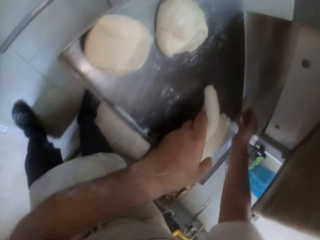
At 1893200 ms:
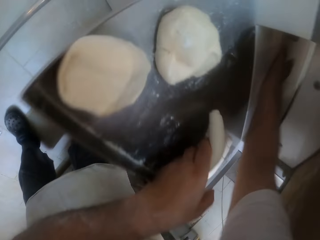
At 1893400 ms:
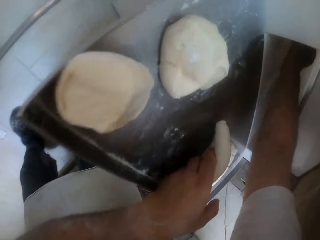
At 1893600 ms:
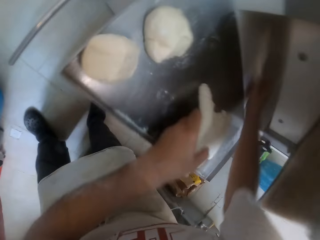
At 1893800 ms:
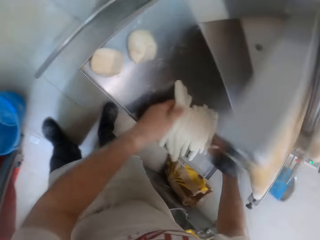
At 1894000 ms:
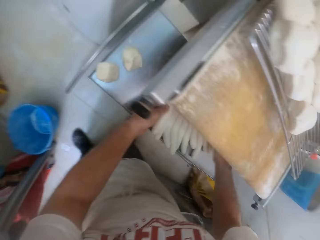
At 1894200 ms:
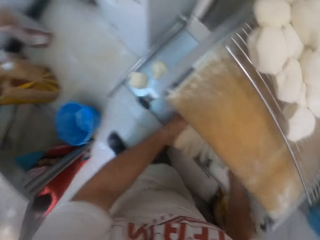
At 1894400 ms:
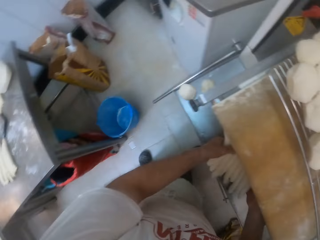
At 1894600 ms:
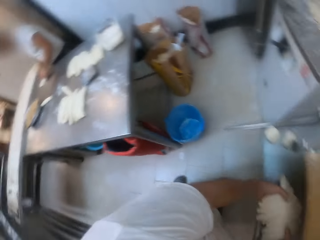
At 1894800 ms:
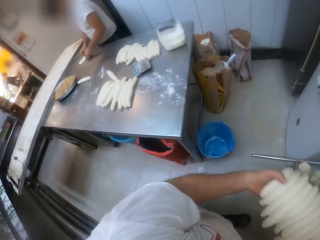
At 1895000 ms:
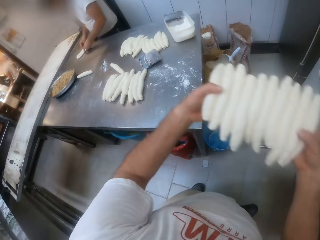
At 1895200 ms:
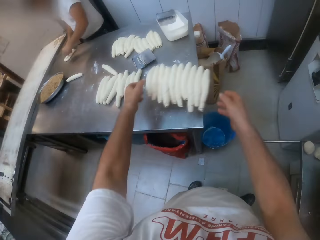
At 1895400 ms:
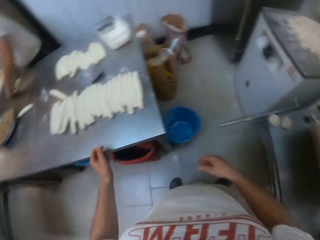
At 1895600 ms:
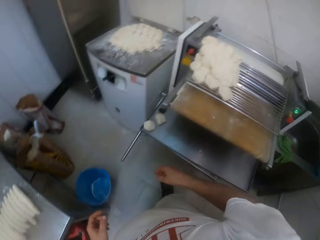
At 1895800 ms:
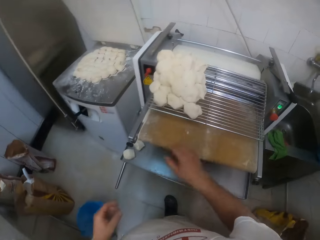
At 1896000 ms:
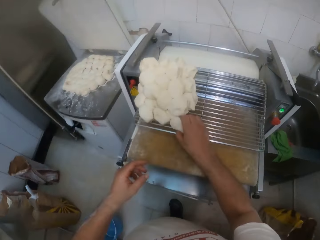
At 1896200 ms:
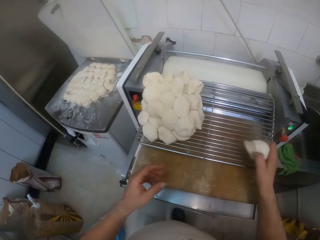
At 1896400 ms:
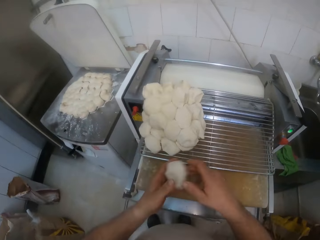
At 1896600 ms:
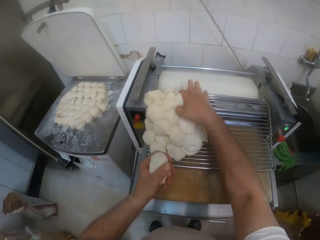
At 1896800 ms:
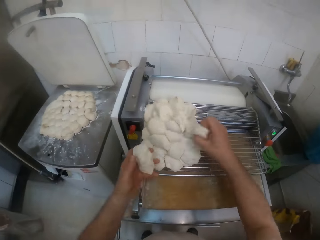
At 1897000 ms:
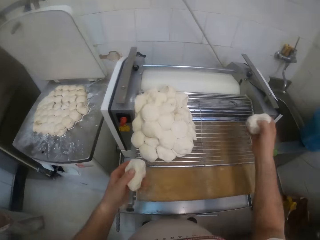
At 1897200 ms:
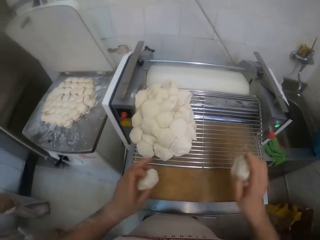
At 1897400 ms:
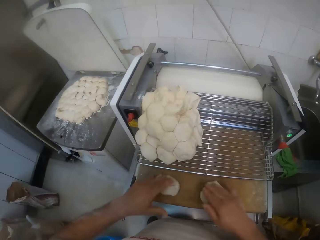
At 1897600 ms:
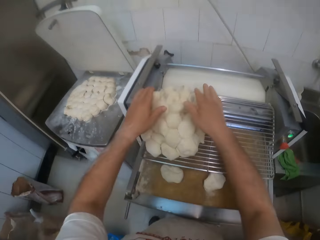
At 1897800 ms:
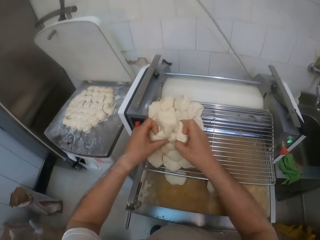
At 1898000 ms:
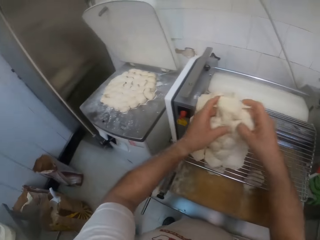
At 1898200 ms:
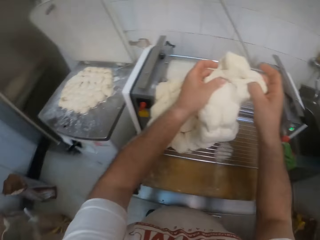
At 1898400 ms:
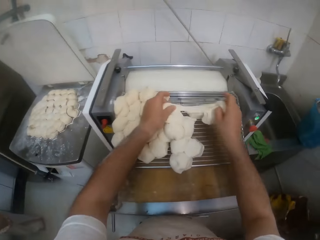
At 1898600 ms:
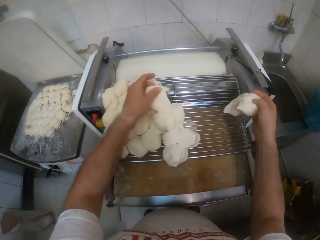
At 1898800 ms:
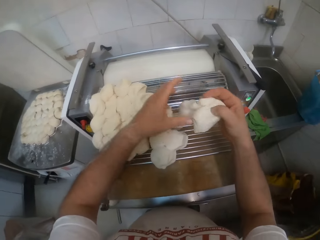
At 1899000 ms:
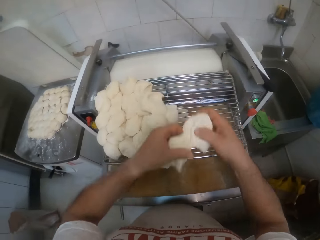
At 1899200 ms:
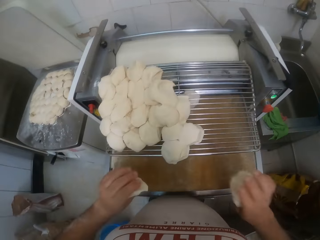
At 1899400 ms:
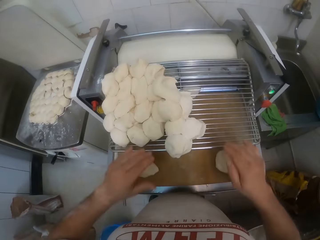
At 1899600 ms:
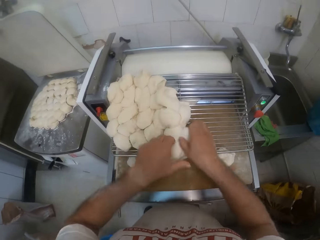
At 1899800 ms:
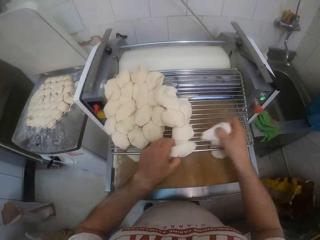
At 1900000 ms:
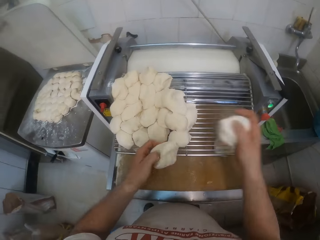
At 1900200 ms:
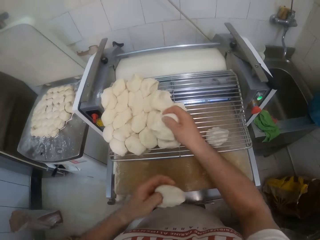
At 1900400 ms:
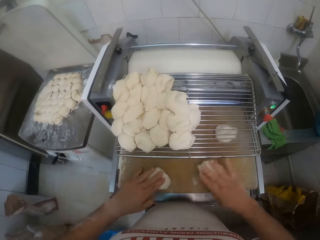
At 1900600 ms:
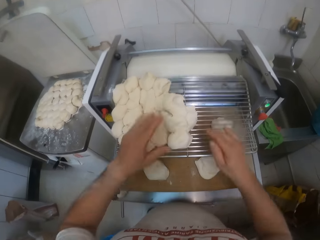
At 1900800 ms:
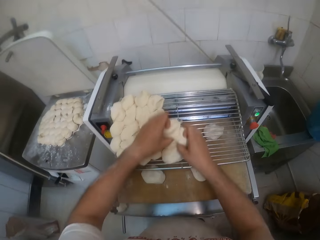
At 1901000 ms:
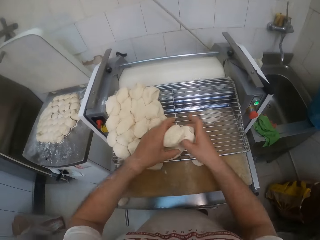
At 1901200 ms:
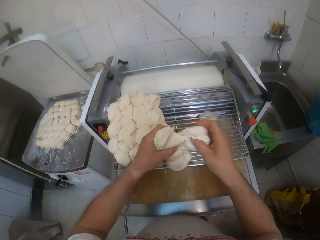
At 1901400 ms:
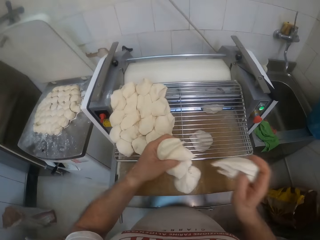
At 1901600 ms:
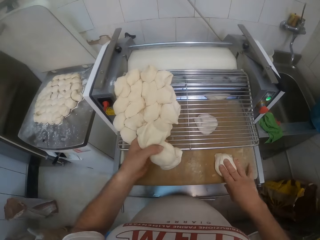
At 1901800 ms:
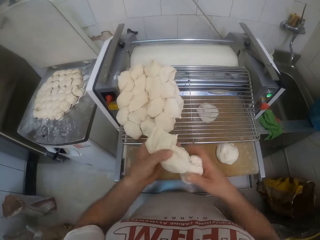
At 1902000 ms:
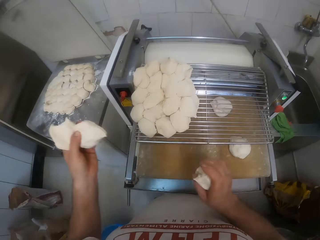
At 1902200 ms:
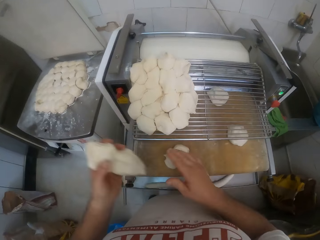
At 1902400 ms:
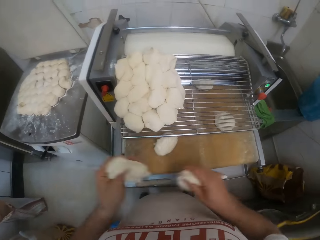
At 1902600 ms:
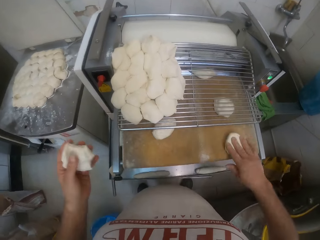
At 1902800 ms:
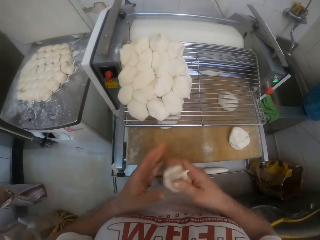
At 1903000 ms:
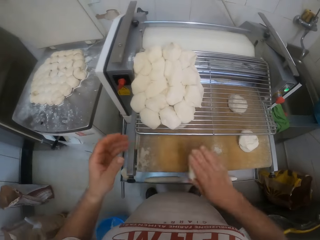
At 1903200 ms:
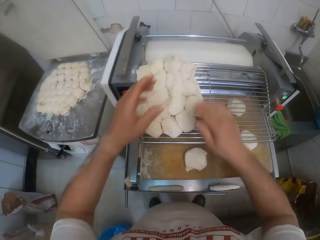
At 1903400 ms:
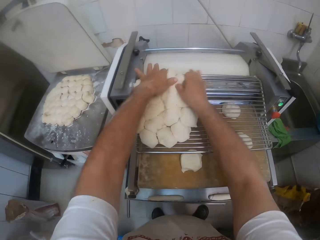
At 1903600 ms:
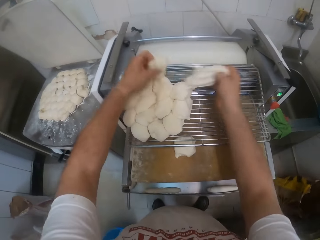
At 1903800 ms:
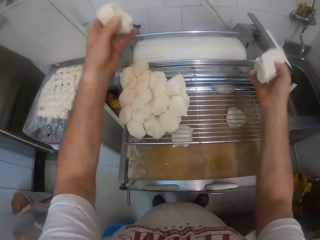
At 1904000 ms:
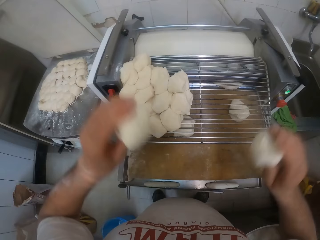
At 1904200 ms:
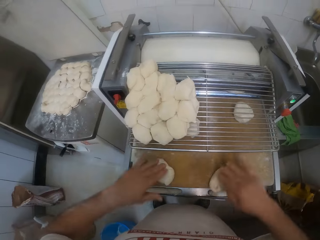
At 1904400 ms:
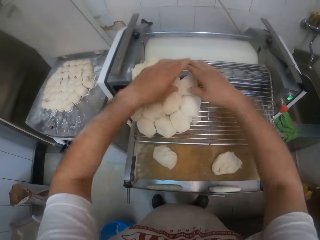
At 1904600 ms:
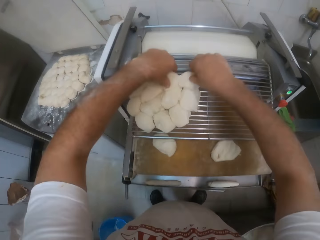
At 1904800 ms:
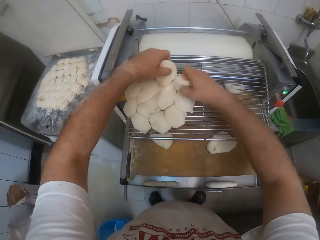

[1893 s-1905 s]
The camera wearer throws the rolled dough onto the other table. They pick the dough. They move the dough from the roller machine steel net into the roller machine with both hands.

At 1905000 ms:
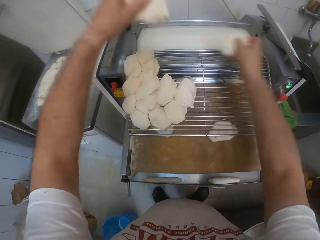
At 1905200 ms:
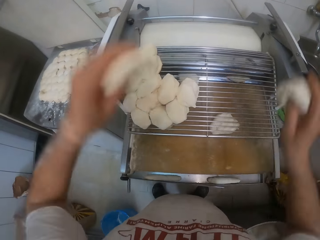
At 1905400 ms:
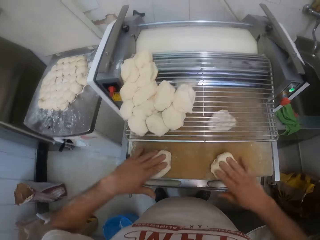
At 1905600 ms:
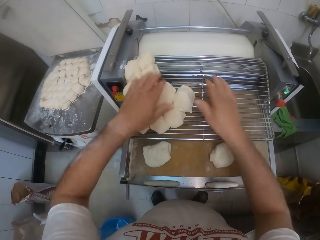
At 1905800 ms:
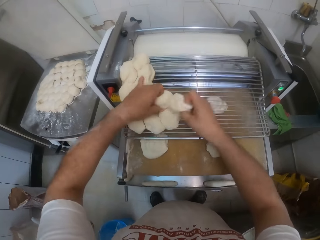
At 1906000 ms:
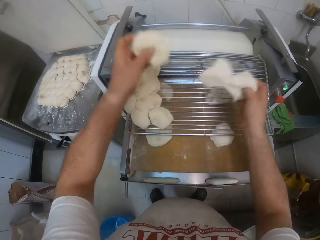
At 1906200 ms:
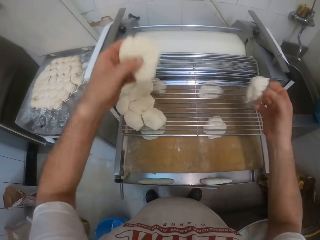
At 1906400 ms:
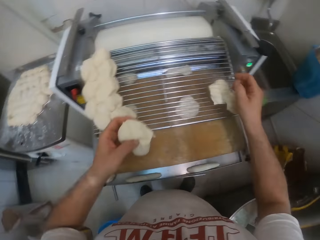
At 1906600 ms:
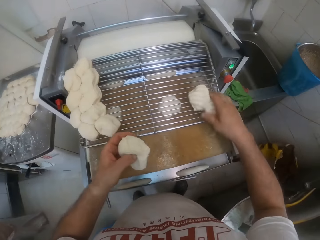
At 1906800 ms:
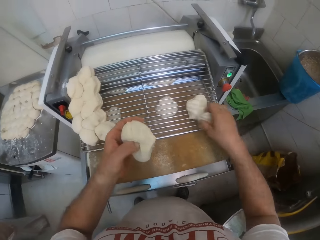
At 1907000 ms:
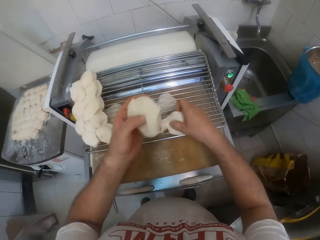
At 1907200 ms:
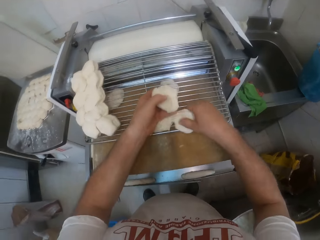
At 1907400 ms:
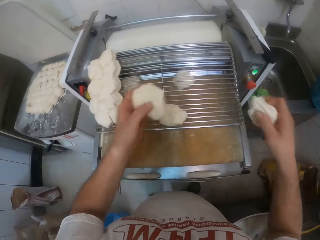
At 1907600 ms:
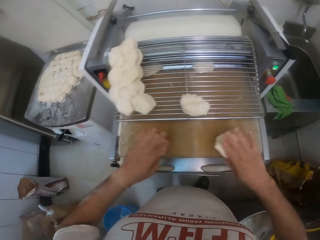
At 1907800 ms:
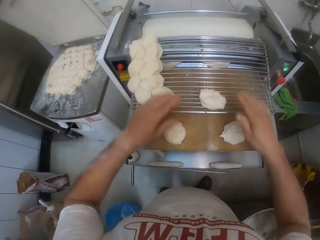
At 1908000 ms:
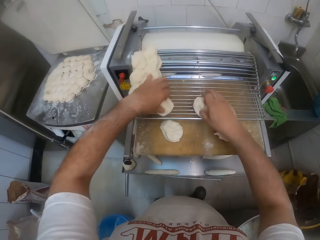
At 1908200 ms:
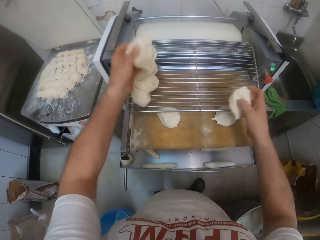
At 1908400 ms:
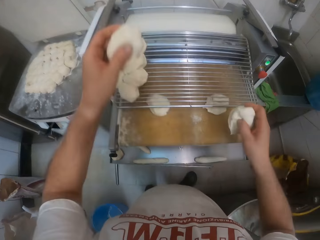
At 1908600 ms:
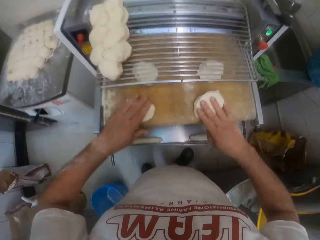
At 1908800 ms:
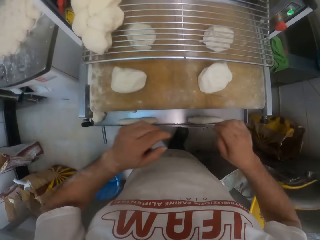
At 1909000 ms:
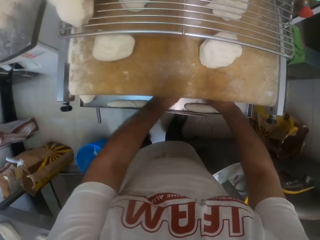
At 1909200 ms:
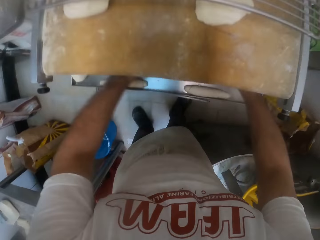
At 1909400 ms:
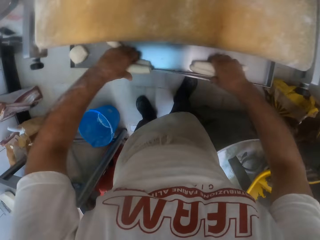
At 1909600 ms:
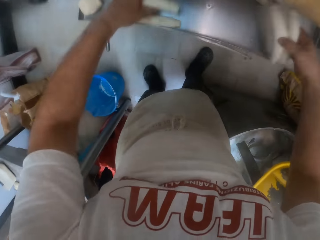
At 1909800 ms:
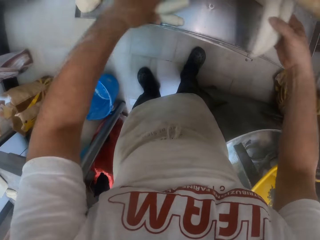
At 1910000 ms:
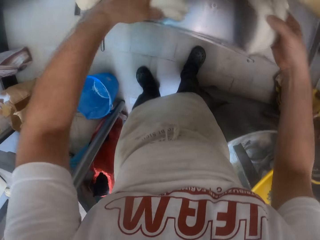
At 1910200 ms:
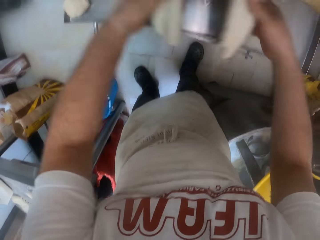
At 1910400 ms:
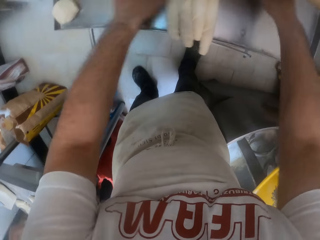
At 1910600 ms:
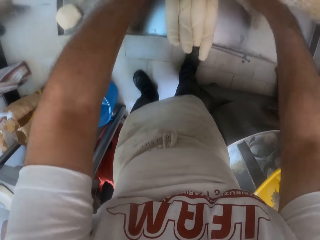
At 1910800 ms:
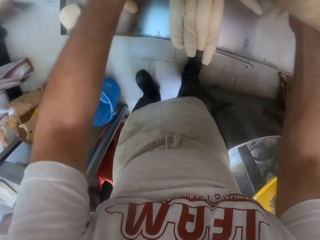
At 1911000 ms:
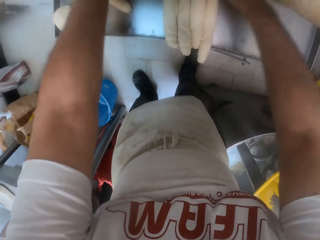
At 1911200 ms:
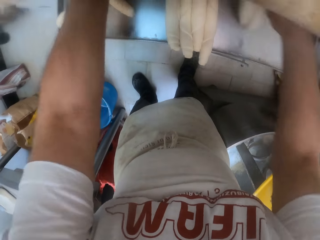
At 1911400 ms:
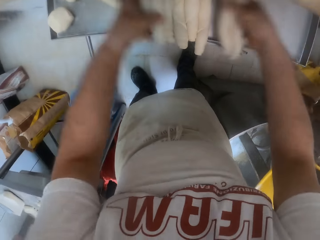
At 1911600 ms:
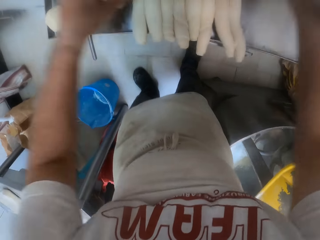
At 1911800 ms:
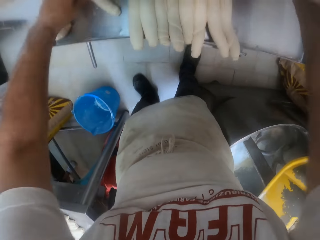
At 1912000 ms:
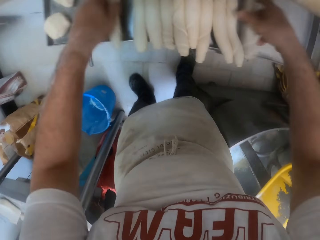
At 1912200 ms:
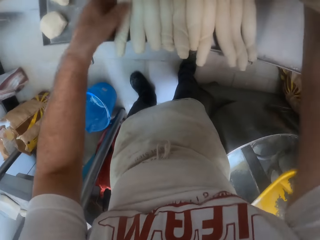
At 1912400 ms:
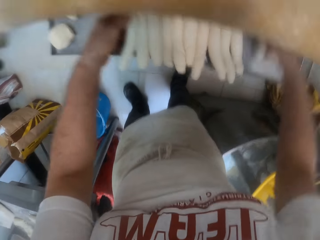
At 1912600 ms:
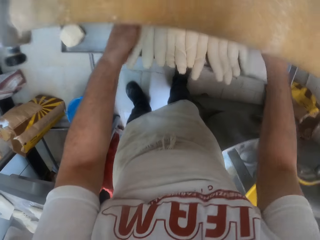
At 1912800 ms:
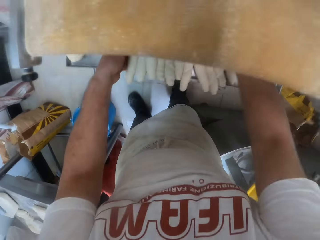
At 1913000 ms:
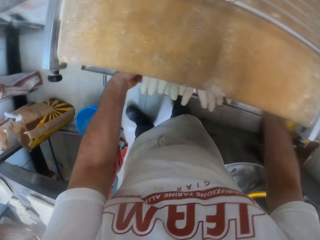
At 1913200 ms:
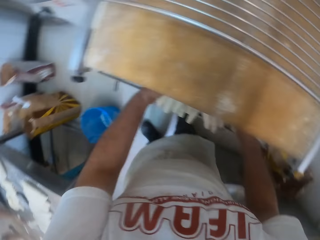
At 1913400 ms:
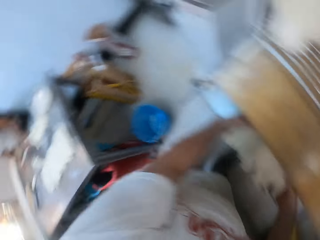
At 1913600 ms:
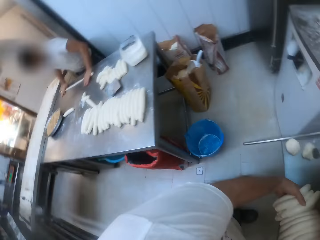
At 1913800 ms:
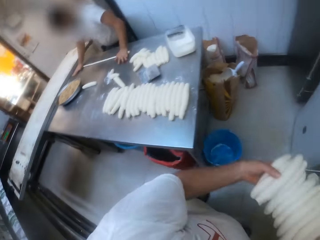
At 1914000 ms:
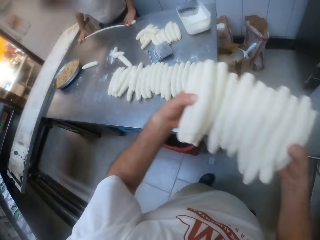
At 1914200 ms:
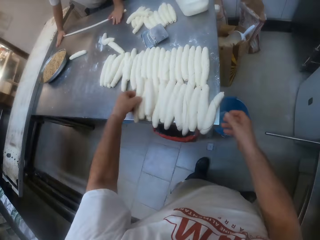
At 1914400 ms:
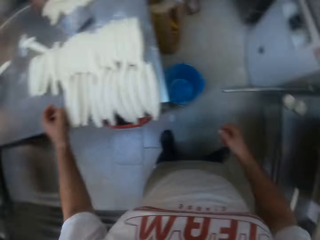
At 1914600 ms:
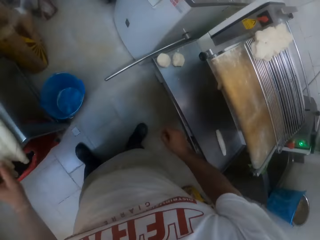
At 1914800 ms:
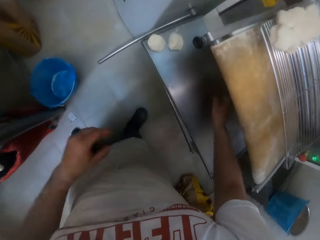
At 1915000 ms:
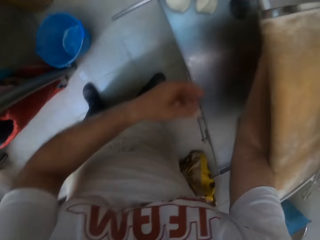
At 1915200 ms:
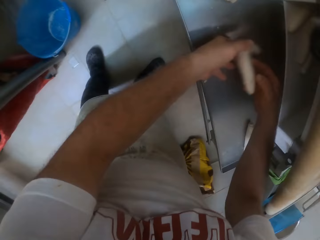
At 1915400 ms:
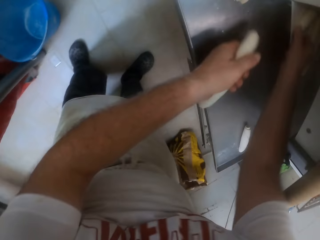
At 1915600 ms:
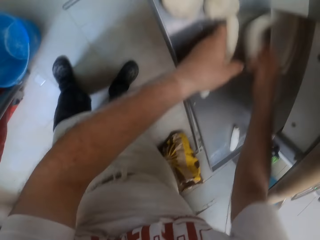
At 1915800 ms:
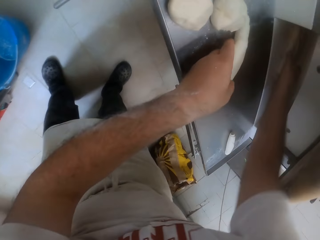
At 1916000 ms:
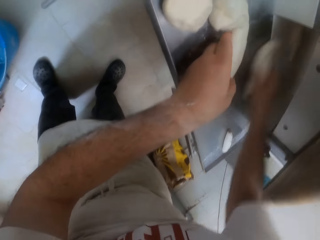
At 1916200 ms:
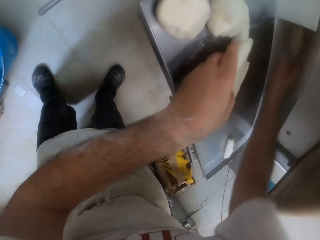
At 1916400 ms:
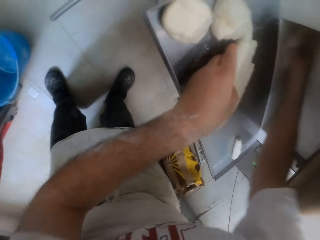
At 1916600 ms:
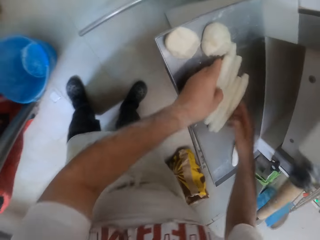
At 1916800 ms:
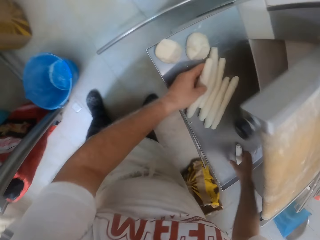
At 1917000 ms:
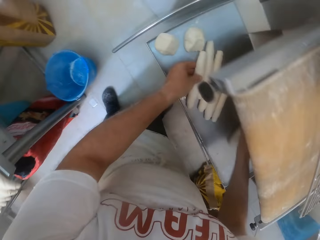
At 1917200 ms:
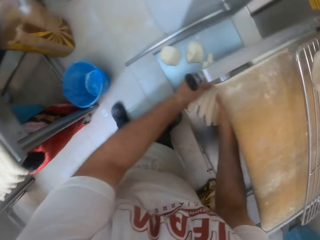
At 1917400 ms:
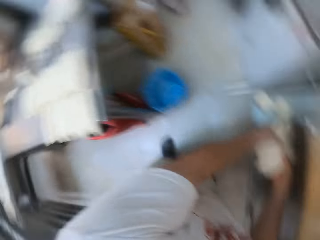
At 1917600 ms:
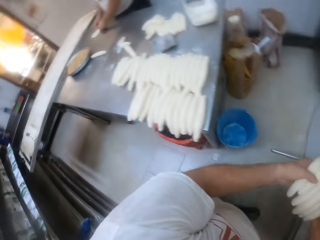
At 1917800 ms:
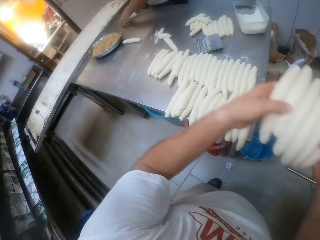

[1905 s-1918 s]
The camera wearer moves the rolled dough from the roller machine to the table with both hands. They pick the rolled doughs. A man rolls the rolled dough on the table with both hands. The camera wearer throws the rolled dough onto the other table. They move the rolled dough from the roller machine to the table with both hands. They pick the rolled dough.
